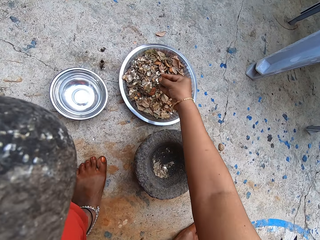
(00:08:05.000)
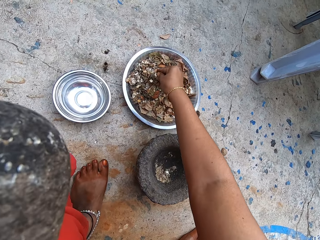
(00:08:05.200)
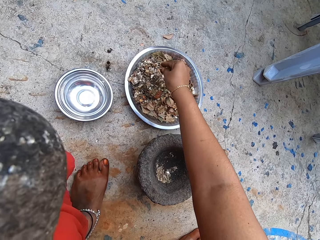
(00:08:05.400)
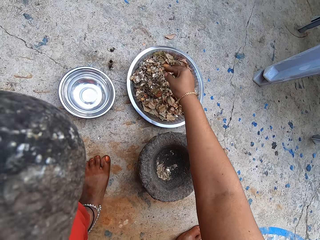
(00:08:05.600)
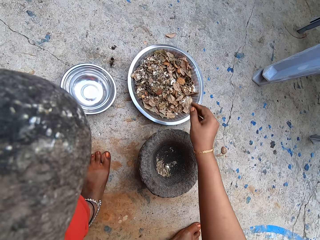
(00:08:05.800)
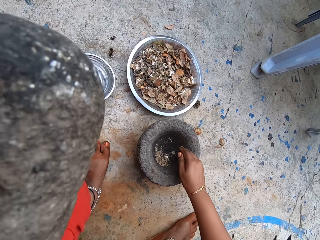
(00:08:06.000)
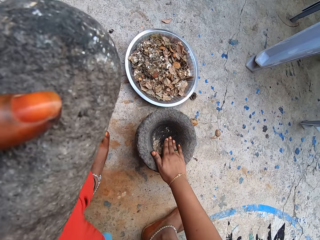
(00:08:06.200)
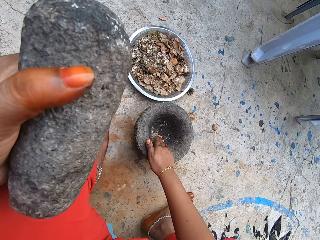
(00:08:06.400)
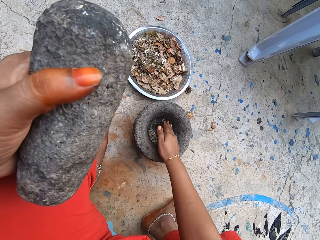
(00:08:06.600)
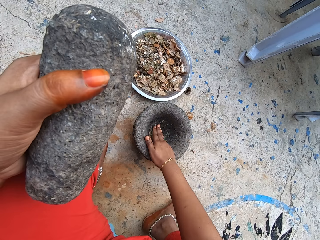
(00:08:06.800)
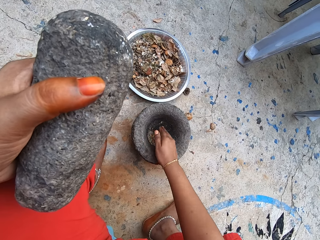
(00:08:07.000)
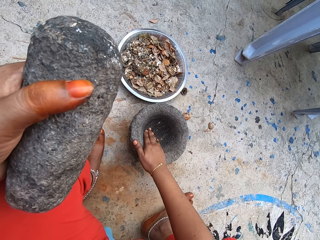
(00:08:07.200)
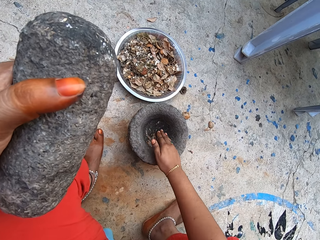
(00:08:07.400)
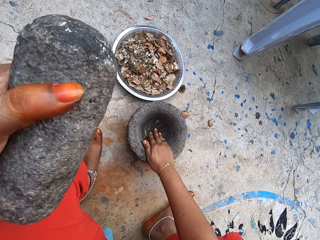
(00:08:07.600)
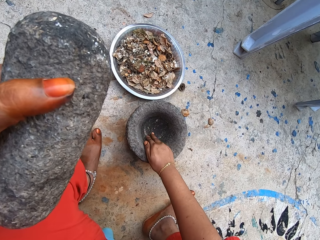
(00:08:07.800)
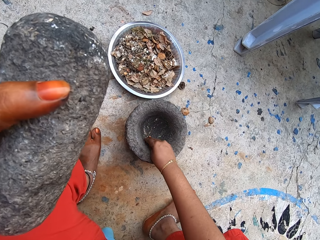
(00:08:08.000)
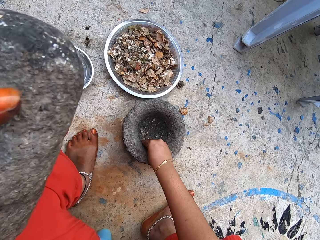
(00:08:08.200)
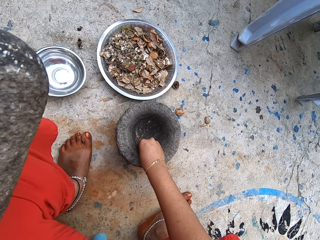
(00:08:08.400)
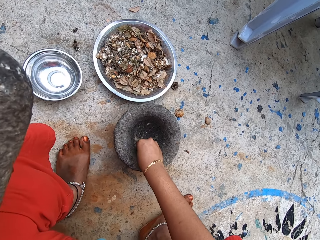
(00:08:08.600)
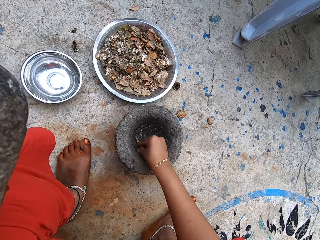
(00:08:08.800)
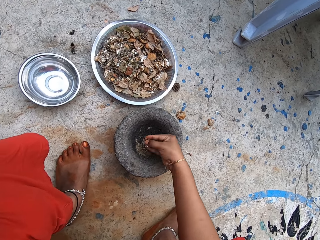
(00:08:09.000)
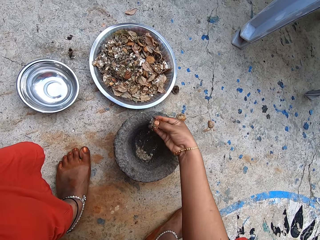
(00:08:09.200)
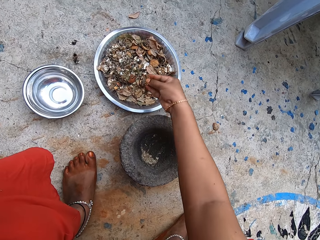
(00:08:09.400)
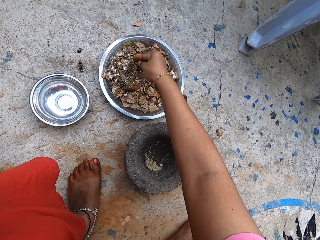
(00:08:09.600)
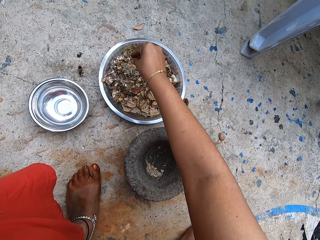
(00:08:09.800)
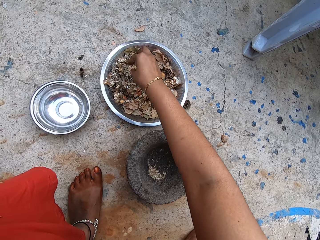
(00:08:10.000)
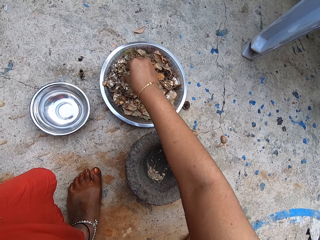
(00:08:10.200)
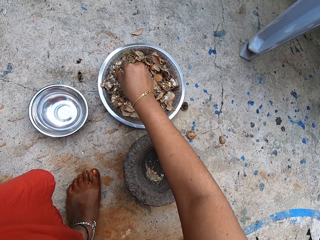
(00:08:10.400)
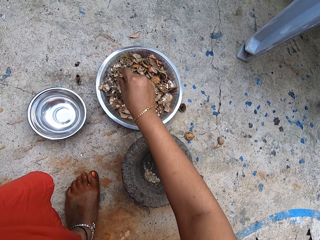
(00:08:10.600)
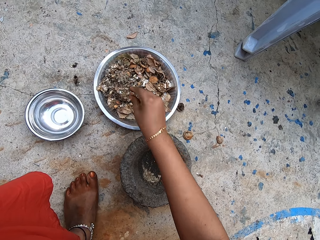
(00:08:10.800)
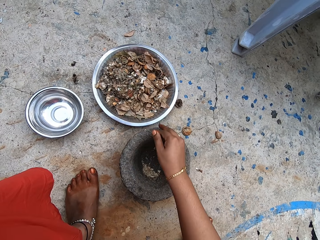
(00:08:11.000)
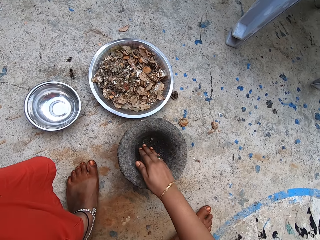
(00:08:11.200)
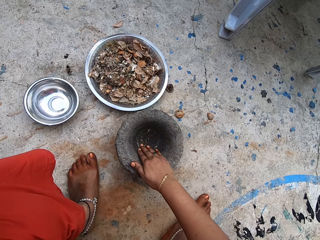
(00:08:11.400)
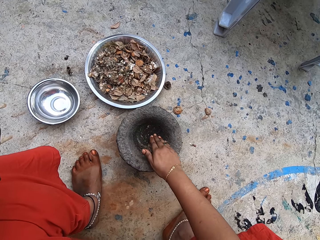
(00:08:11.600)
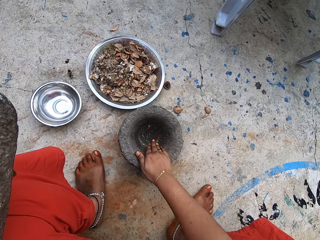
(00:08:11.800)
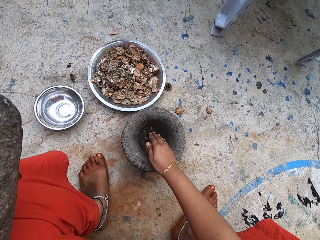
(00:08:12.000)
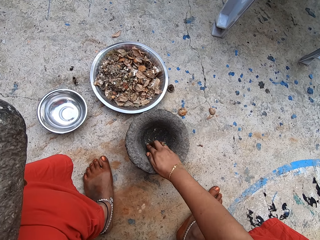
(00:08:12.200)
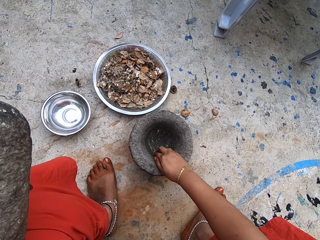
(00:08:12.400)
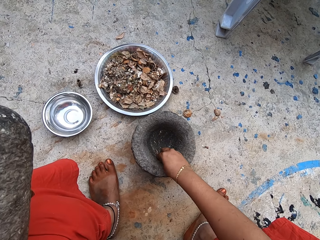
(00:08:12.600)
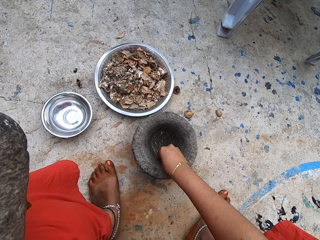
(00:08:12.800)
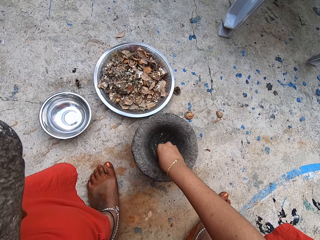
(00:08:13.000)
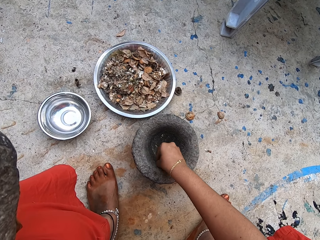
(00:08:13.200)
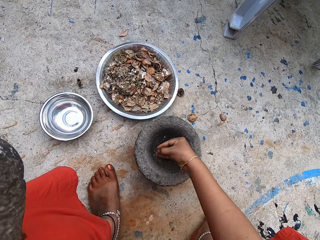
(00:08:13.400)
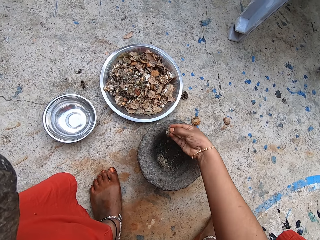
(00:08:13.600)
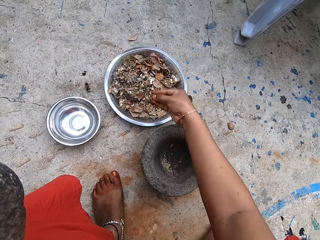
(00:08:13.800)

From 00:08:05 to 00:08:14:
The camera wearer pours the pounded dry lime slices and dry leaves into the stainless tray on the ground with her right hand. She gathers the pounded dry lime slices and dry leaves in the mortar with her right hand. She takes the pounded dry lime slices and dry leaves from the mortar with her right hand. She pours the pounded dry lime slices and dry leaves into the stainless tray on the ground with her right hand. She adjusts the fingers. She gathers the pounded dry lime slices and dry leaves in the mortar with her right hand. She takes the pounded dry lime slices and dry leaves from the mortar with her right hand.

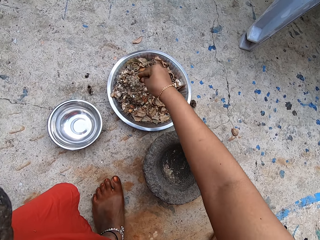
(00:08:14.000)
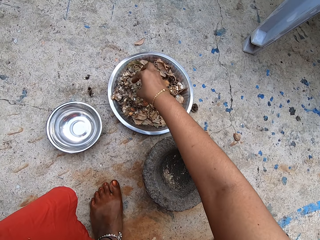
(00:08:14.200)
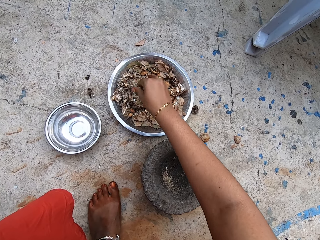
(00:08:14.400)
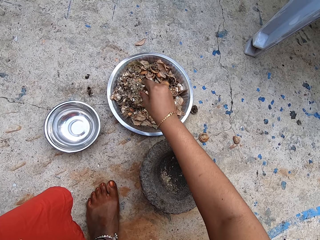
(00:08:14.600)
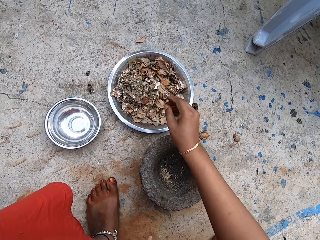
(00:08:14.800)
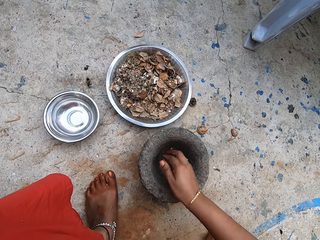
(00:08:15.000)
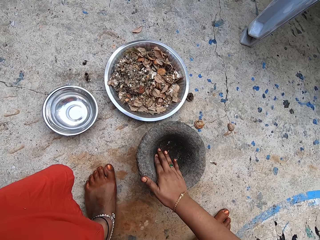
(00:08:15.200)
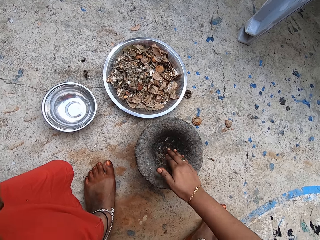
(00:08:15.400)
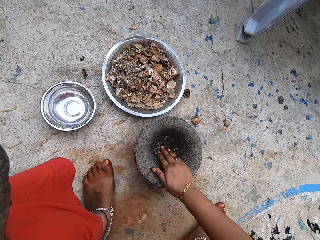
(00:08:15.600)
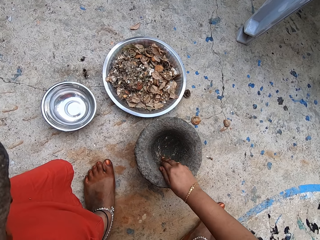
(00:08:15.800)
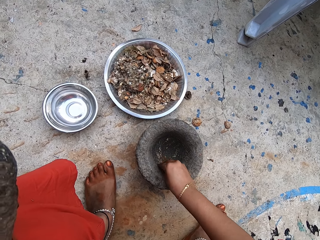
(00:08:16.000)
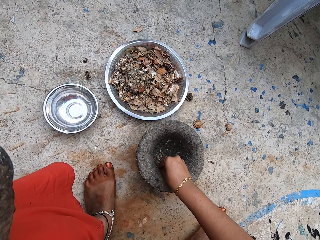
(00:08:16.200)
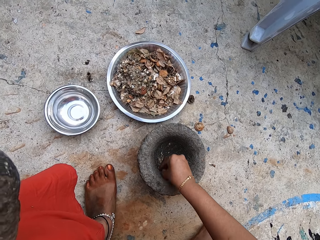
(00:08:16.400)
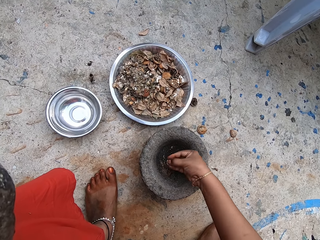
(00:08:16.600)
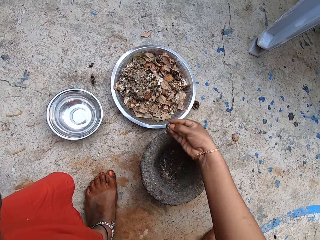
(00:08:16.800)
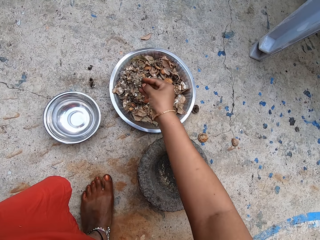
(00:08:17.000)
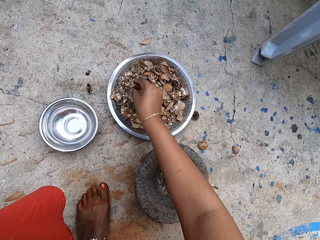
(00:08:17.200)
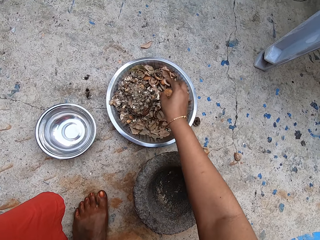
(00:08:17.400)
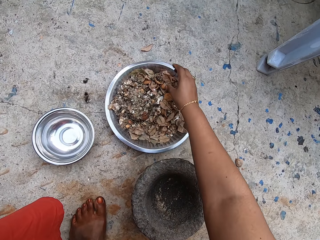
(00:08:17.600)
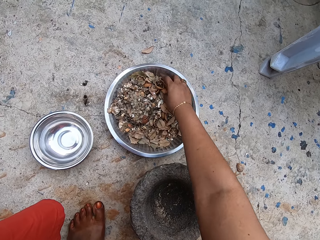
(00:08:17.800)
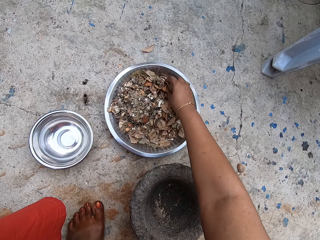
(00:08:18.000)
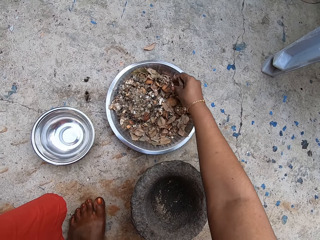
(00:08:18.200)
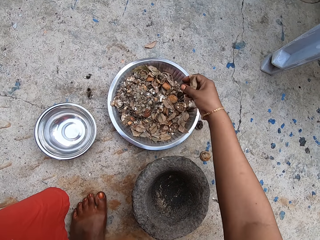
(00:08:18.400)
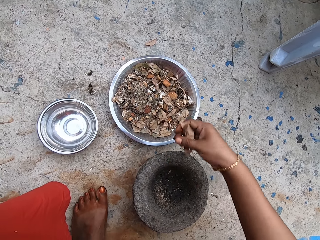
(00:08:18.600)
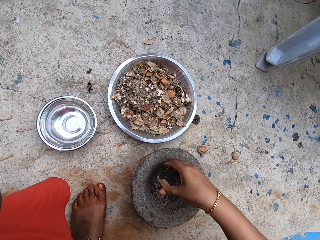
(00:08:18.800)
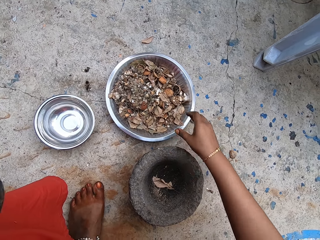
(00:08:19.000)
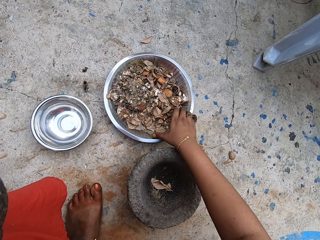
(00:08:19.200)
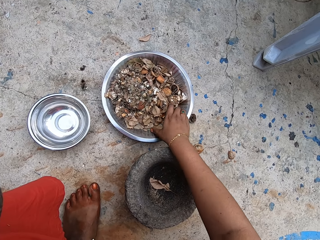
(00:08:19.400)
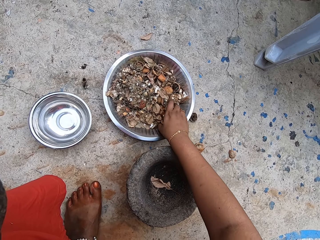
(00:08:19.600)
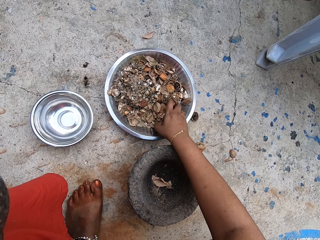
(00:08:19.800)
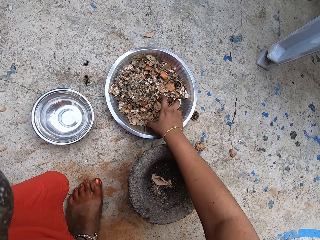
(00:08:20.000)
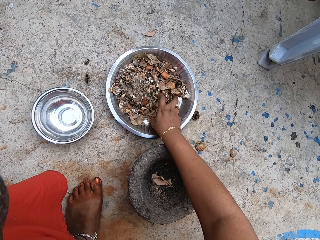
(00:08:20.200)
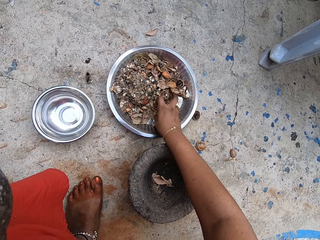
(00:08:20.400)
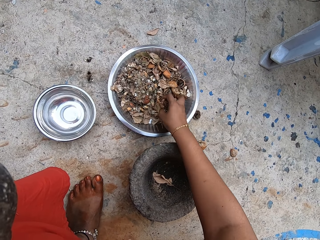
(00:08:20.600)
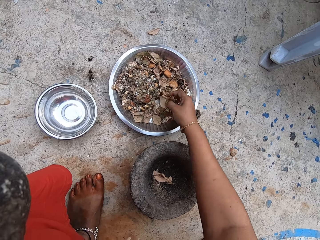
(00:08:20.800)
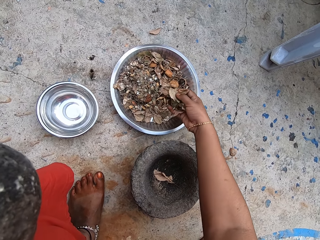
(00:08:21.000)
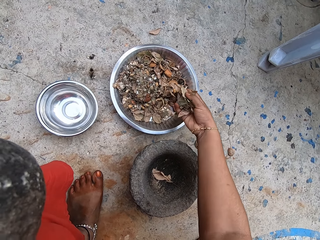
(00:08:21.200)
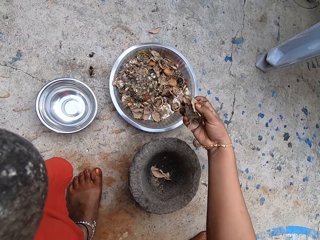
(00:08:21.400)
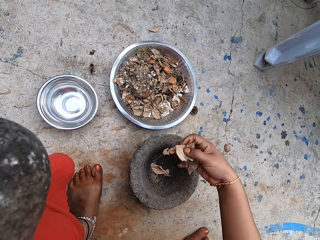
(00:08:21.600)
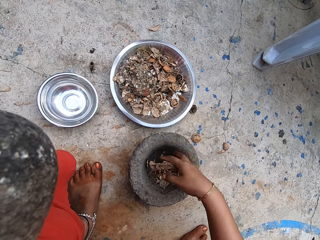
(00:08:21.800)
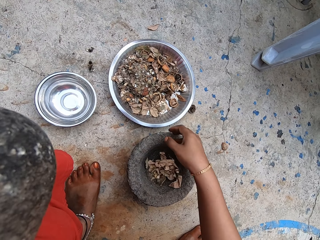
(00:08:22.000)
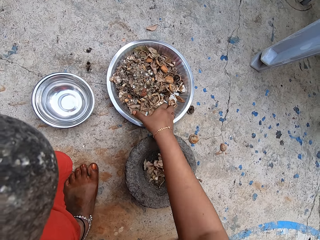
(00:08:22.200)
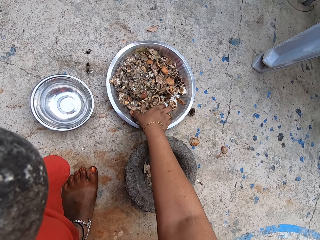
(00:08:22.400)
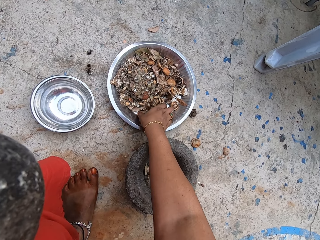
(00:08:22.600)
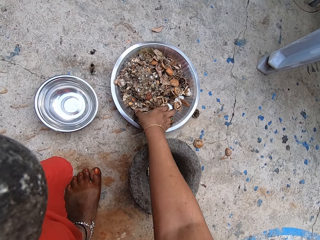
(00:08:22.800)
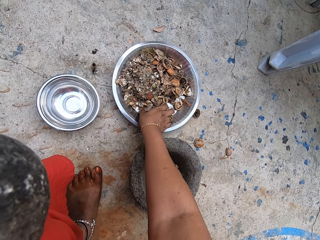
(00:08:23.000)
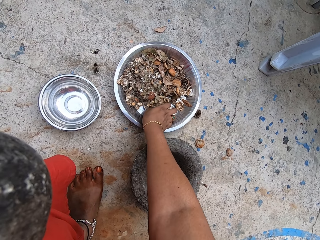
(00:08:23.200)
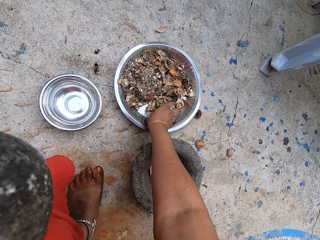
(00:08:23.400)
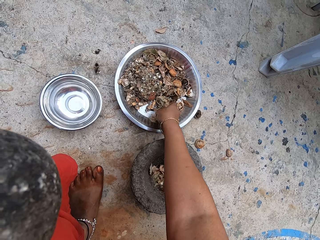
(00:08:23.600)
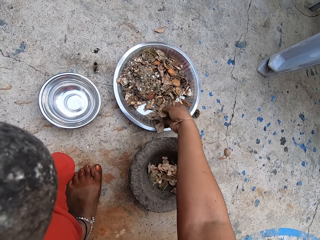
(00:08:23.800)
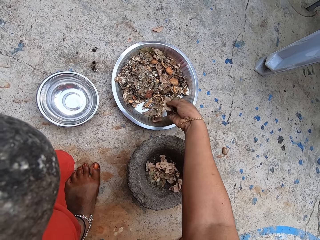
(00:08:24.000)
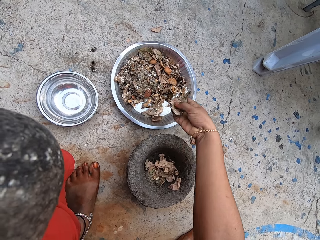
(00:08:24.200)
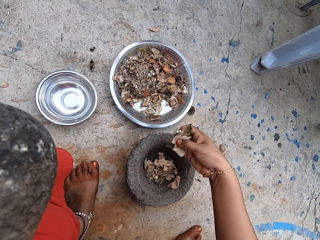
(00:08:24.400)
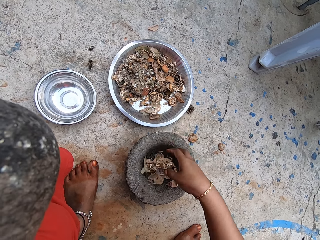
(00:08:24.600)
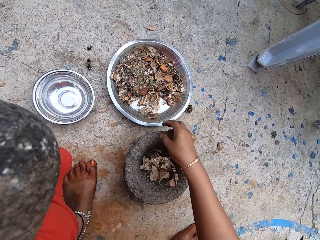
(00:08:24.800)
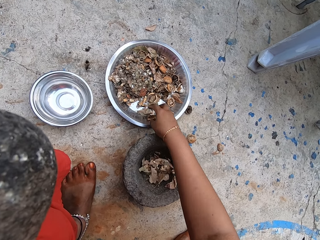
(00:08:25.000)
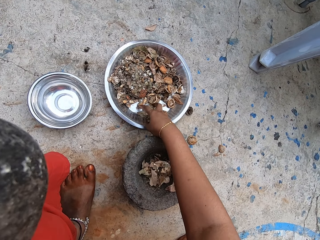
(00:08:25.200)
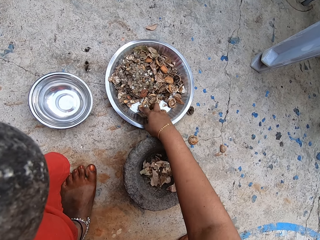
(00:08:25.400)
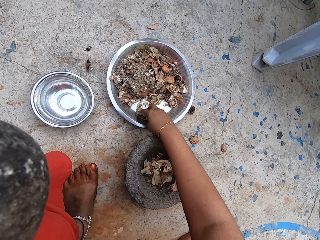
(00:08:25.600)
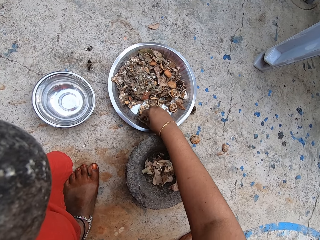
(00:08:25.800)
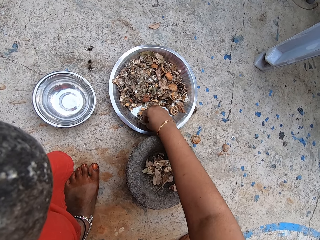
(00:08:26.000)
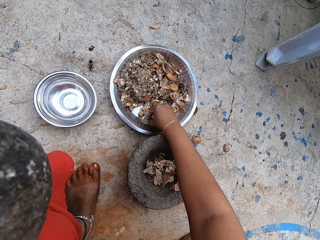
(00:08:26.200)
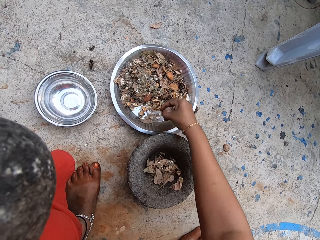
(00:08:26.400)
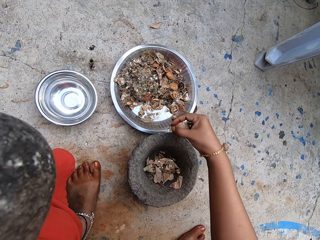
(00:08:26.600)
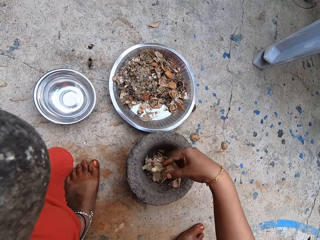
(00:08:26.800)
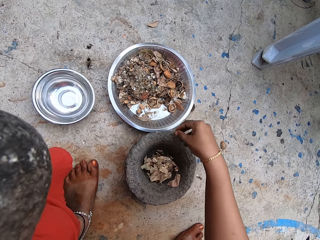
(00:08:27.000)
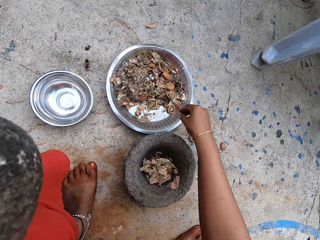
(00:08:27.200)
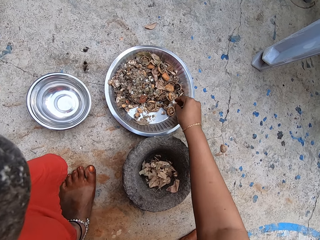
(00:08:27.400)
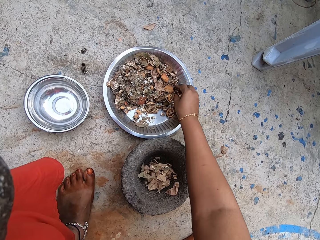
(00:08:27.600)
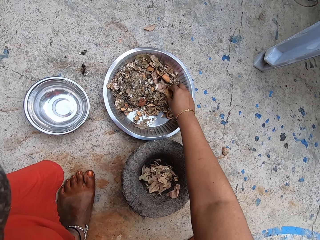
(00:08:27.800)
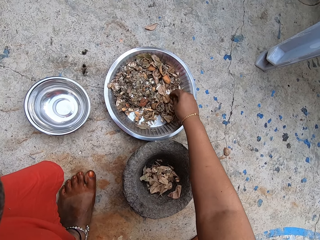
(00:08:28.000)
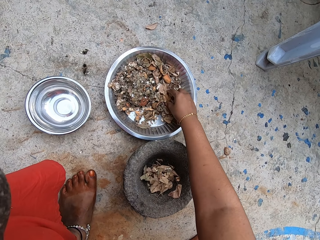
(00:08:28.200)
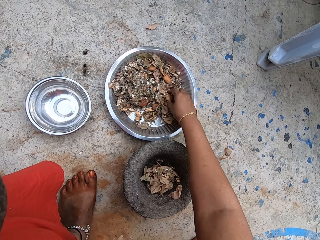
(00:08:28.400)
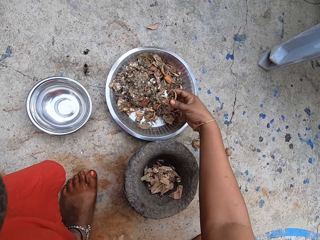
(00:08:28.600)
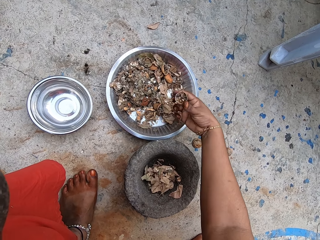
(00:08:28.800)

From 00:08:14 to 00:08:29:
The camera wearer pours the pounded dry lime slices and dry leaves into the stainless tray on the ground with her right hand. She adjusts the fingers. She gathers the pounded dry lime slices and dry leaves in the mortar with her right hand. She takes the pounded dry lime slices and dry leaves from the mortar with her right hand. She pours the pounded dry lime slices and dry leaves into the stainless tray on the ground with her right hand. She picks up dry leaves from the stainless tray on the ground with her right hand. She drops the dry leaves in the mortar on the ground with her right hand. She picks up the dry leaves from the stainless tray on the ground with her right hand. She drops the dry leaves in the mortar on the ground with her right hand. She picks up the dry leaves from the stainless tray on the ground with her right hand. She drops the dry leaves in the mortar on the ground with her right hand. She picks up the dry leaves from the stainless tray on the ground with her right hand. She drops the dry leaves in the mortar on the ground with her right hand. She picks up a dry lime slice from the stainless tray on the ground with her right hand.
